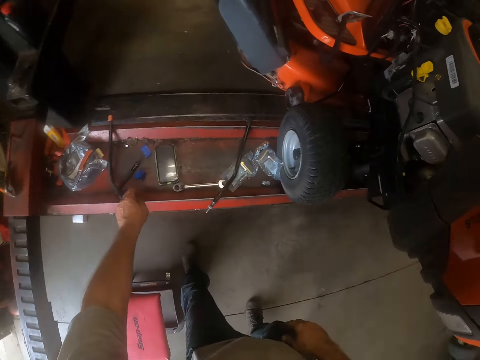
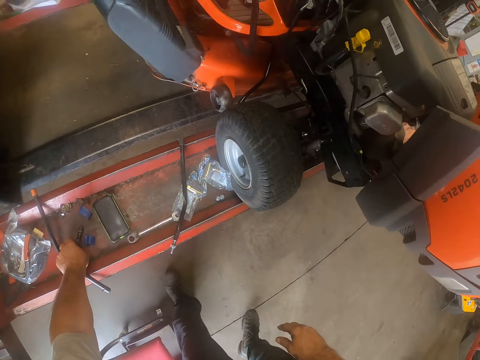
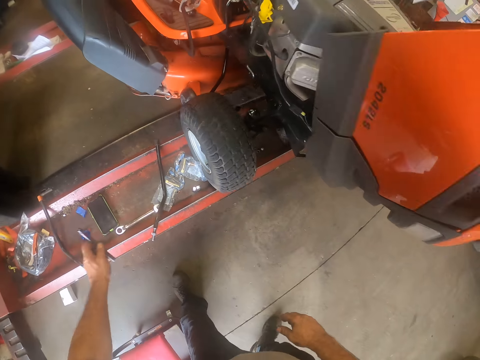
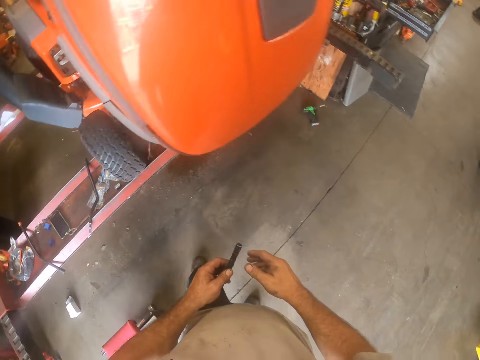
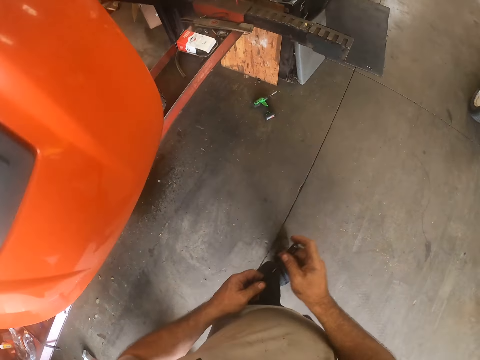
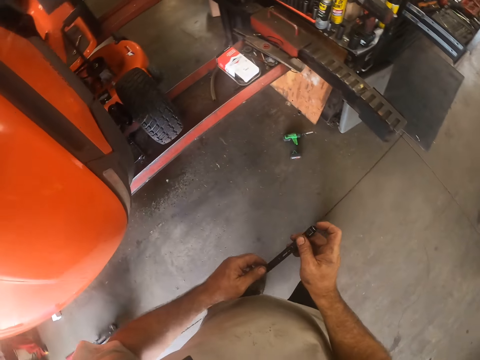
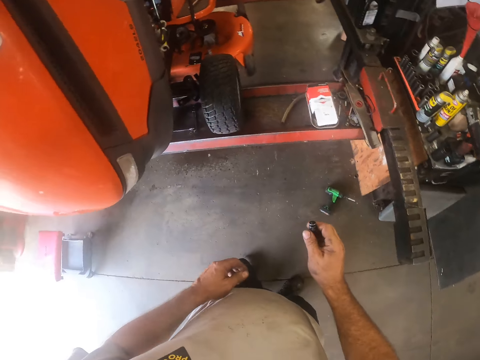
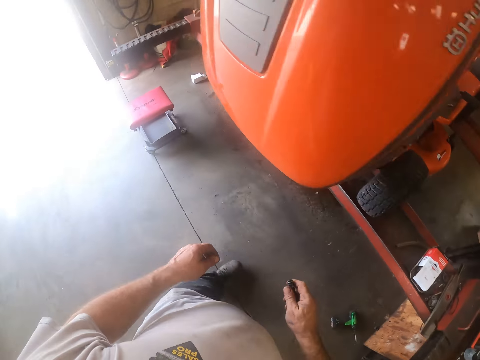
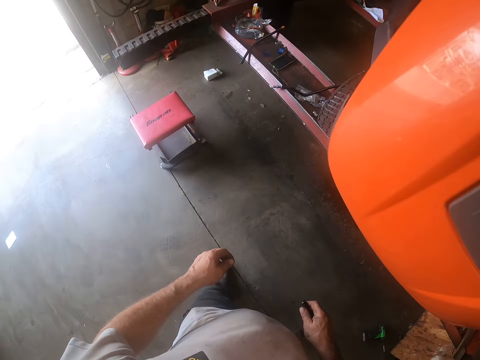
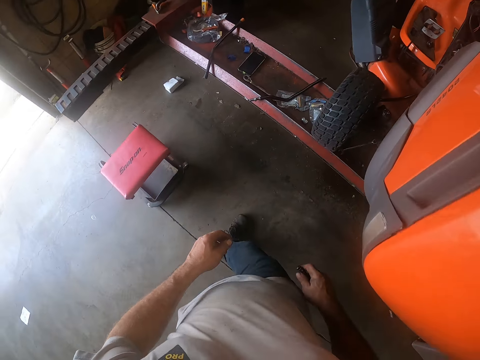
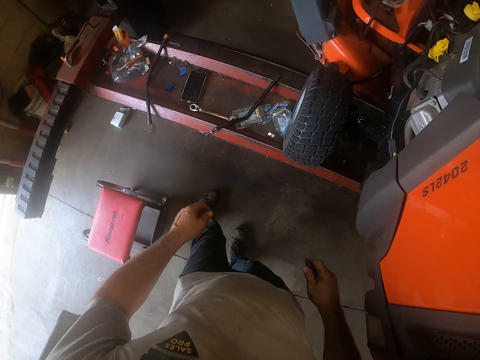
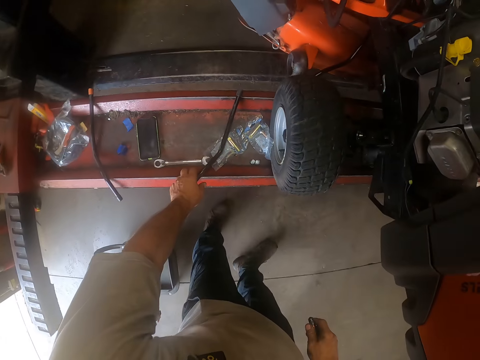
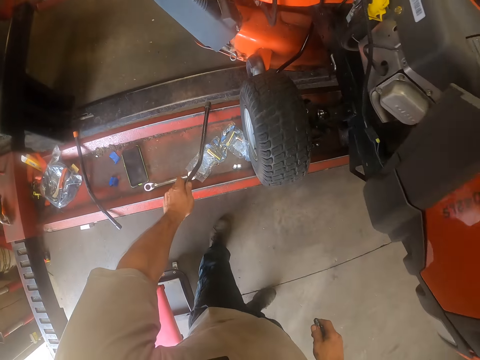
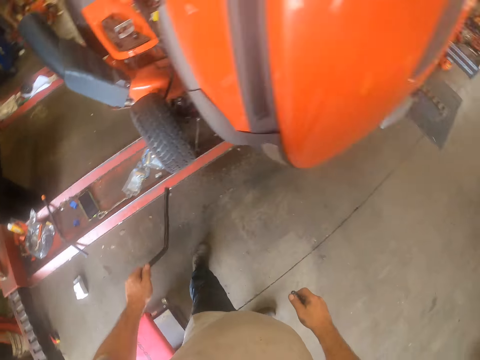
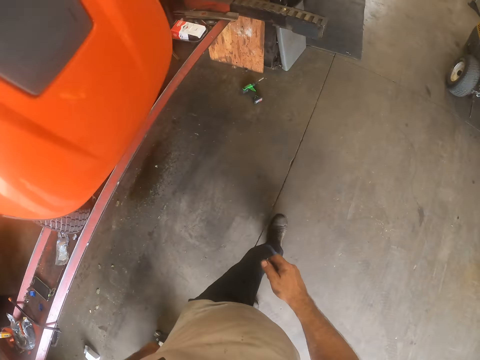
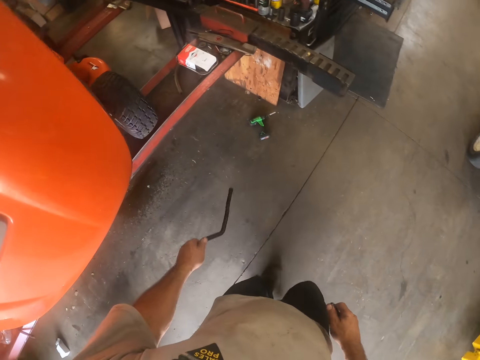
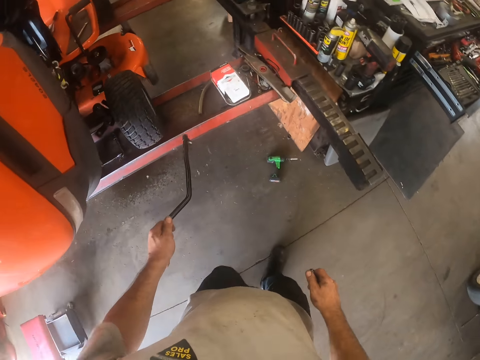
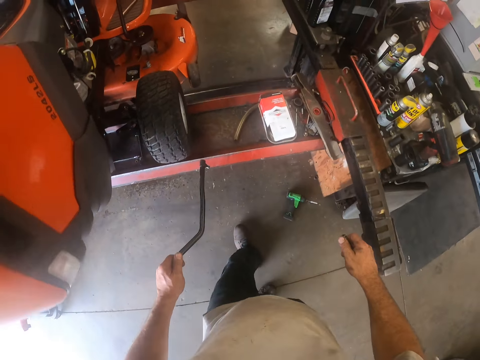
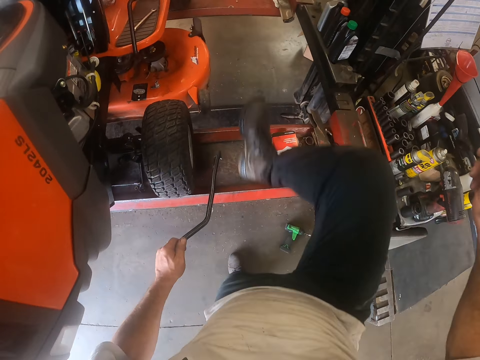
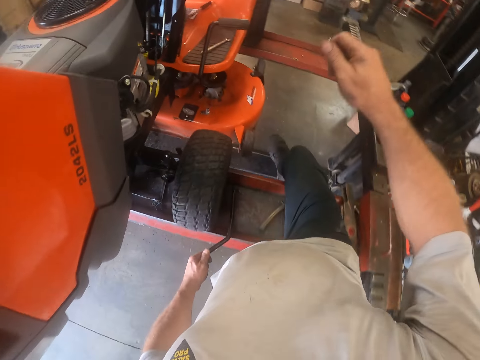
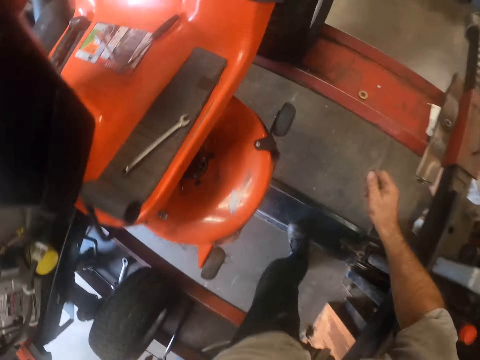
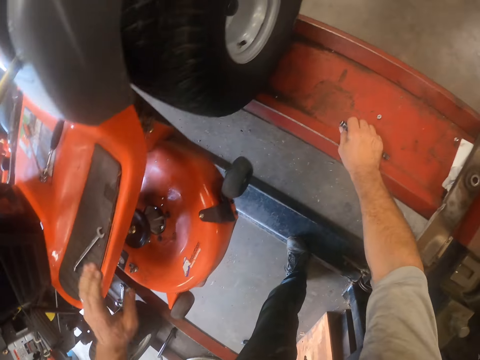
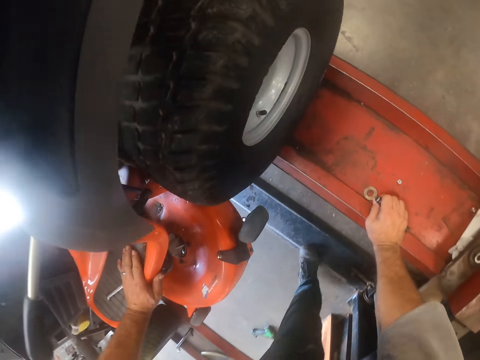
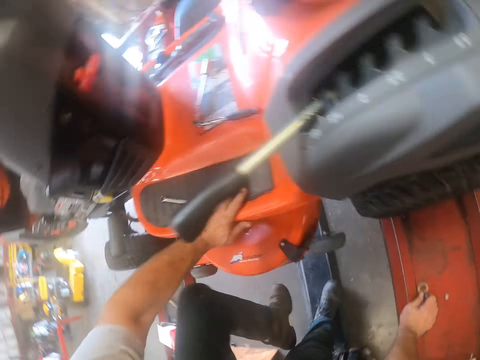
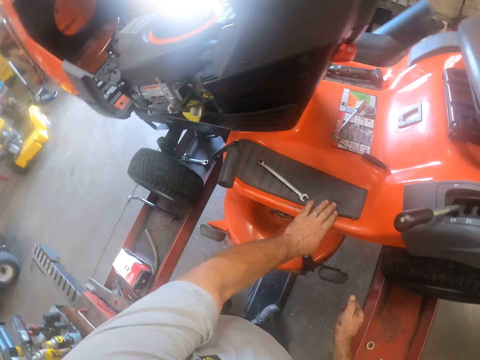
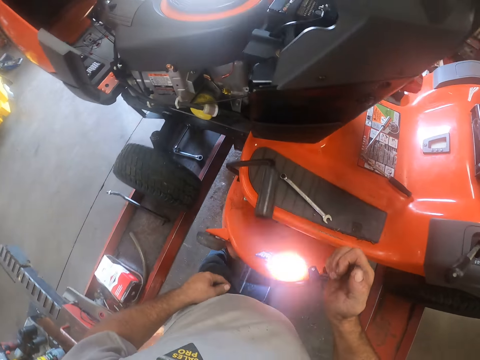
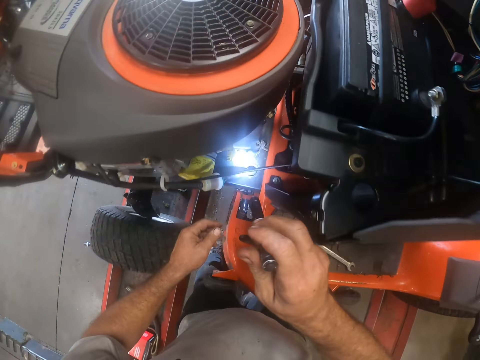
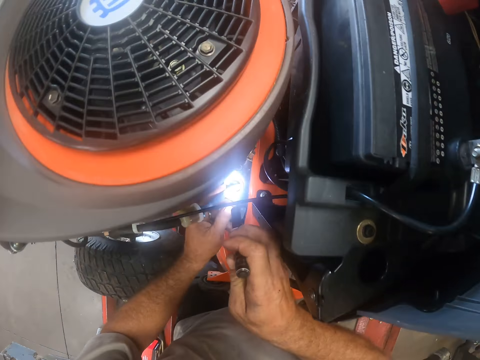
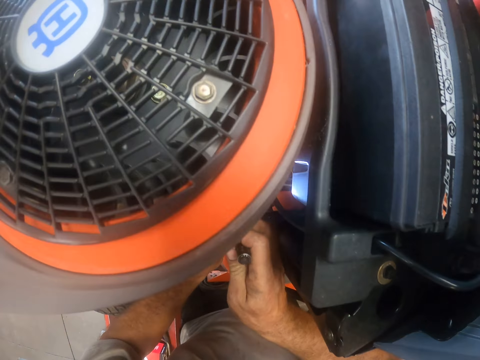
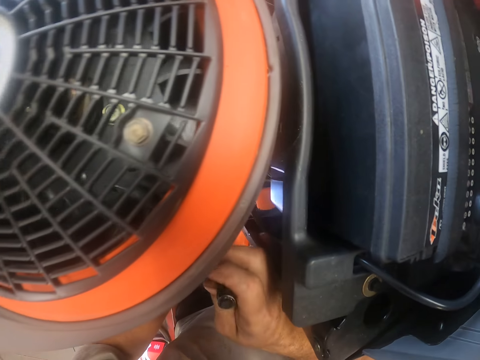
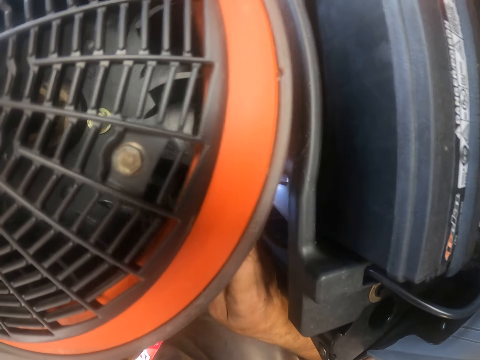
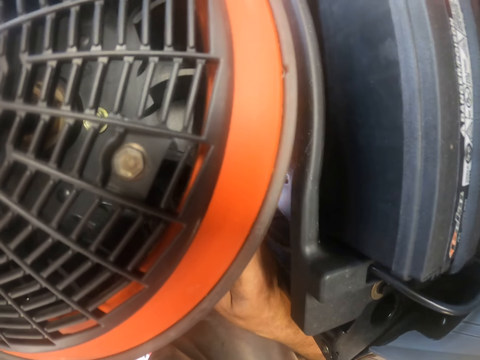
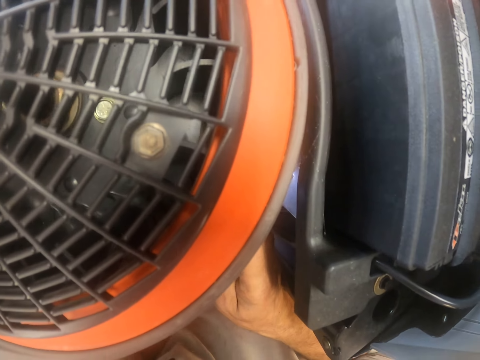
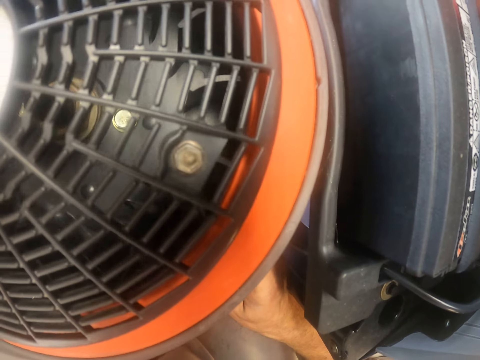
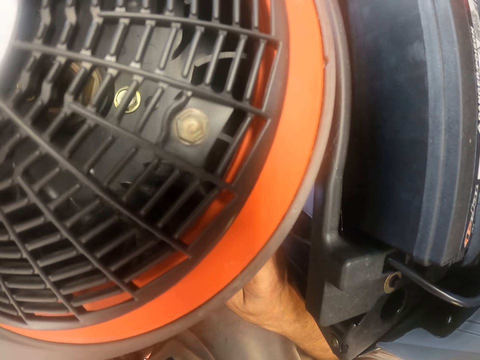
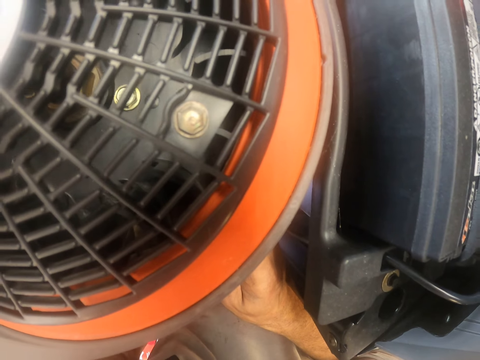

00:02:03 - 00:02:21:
The camera wearer picks up a torch from the workshop lift with his left hand. He holds the torch with his hands. He picks up a tie rod from the workshop lift with his left hand. He crosses over the workshop lift. He holds the workshop lift with his right hand and puts his left hand on the lawn tractor. He points the torch light inside the lawn tractor engine. He touches the hose with his left hand.

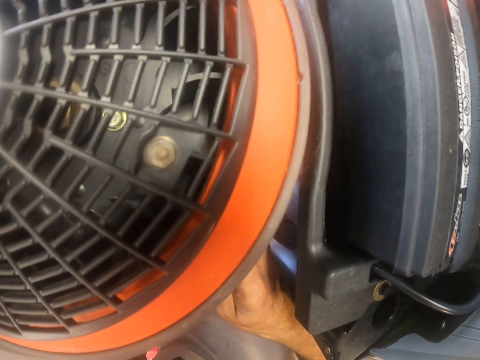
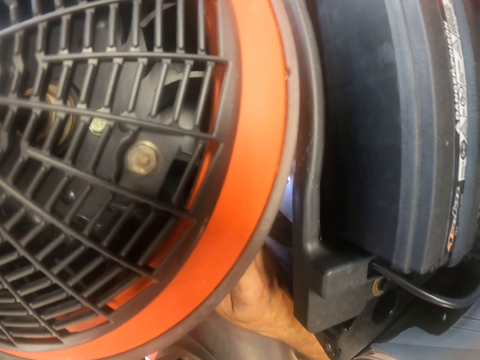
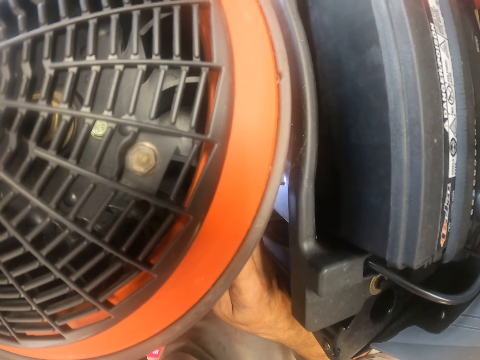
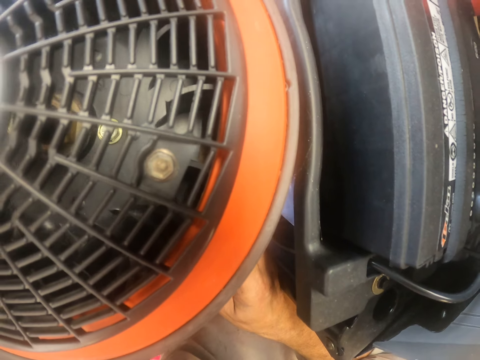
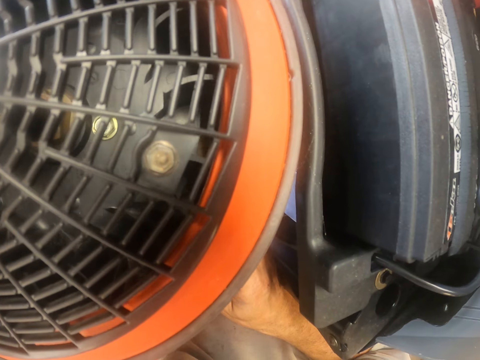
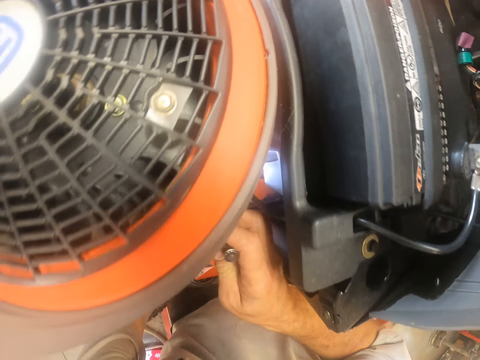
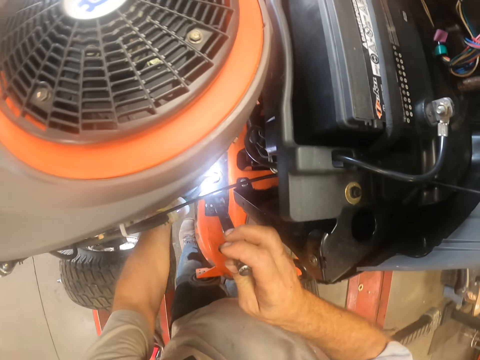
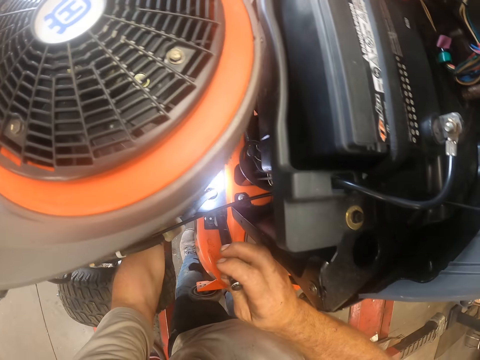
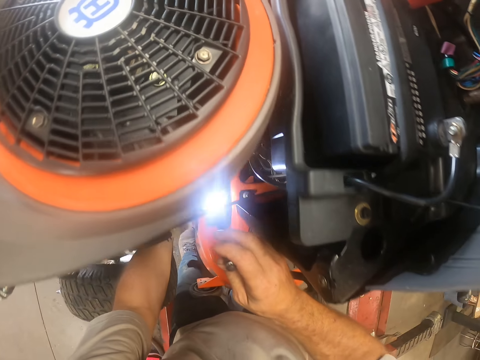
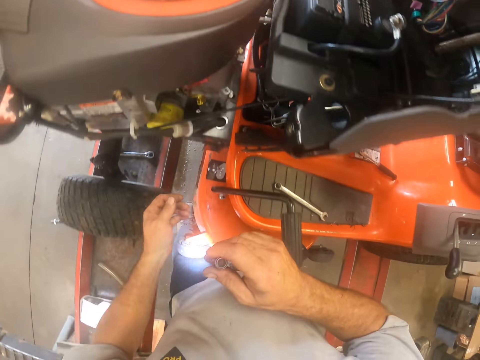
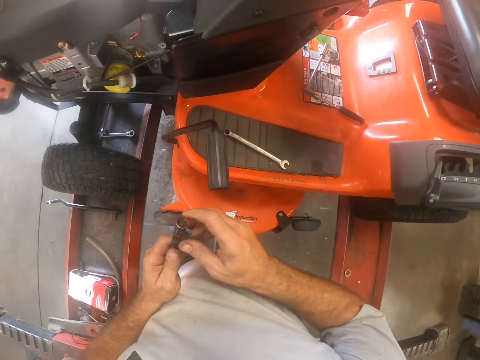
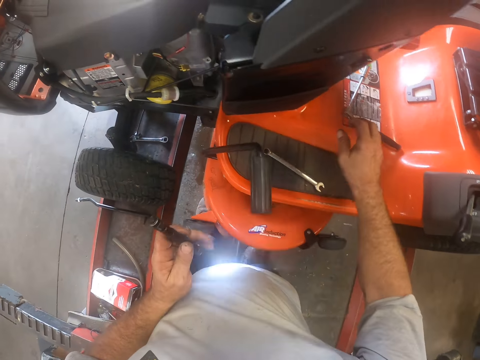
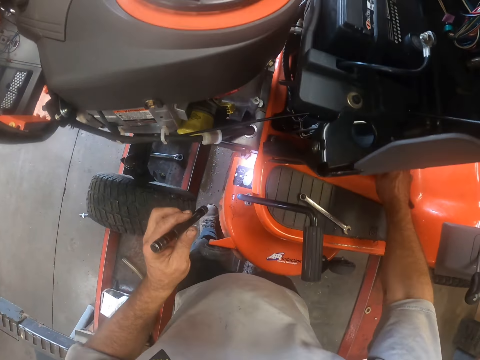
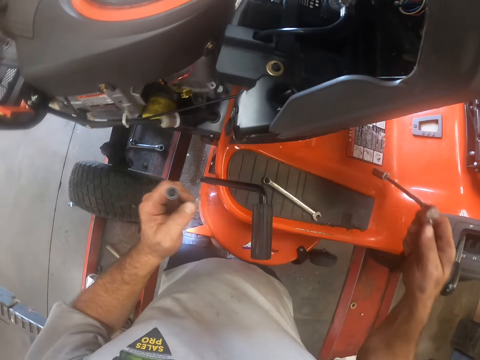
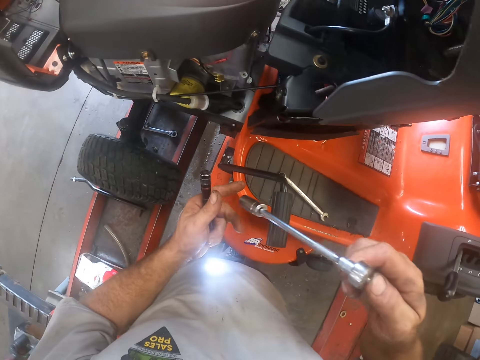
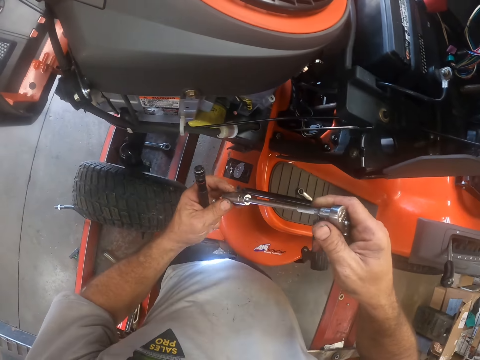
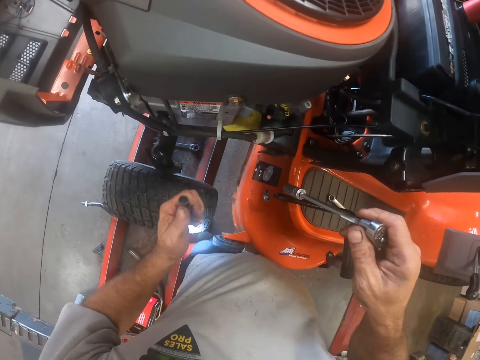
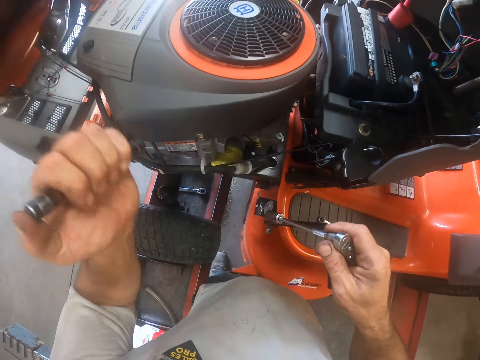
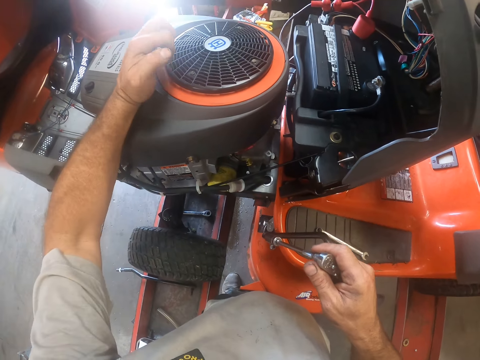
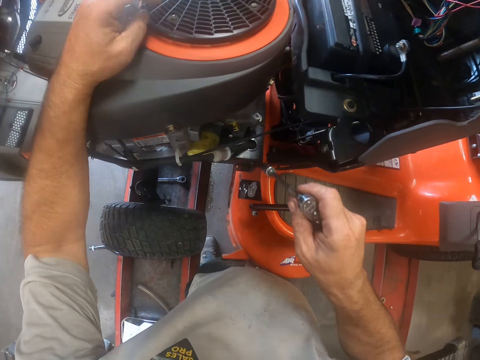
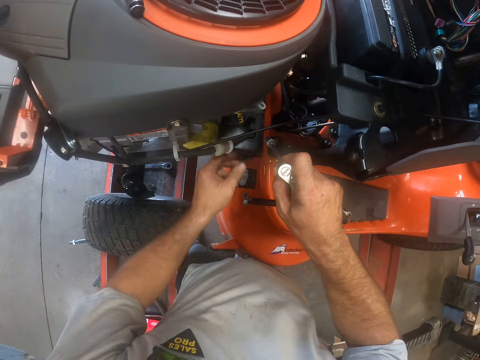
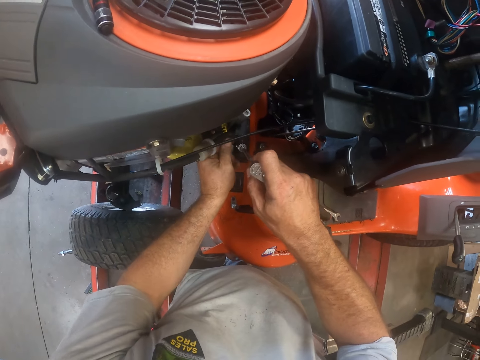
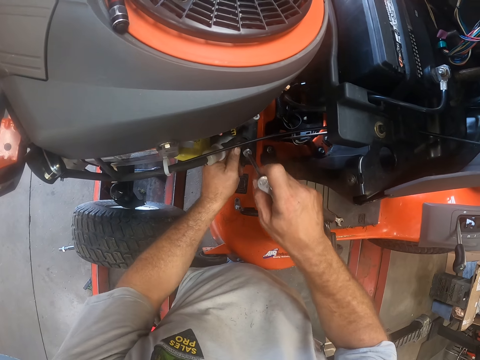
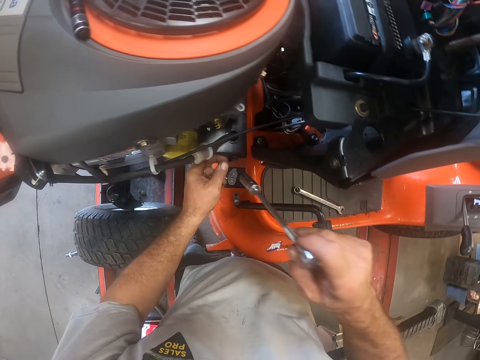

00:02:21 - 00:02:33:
The camera wearer holds the torch with his left hand. He picks up the torque wrench and bolt spanner or arc welding from the lawn tractor with his right hand. He touches the bolt spanner with his left hand. He drops the torch on top of the lawn tractor gas cap. He holds the hose with his left hand.
